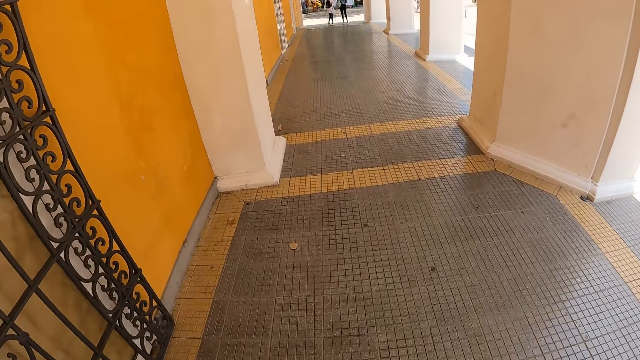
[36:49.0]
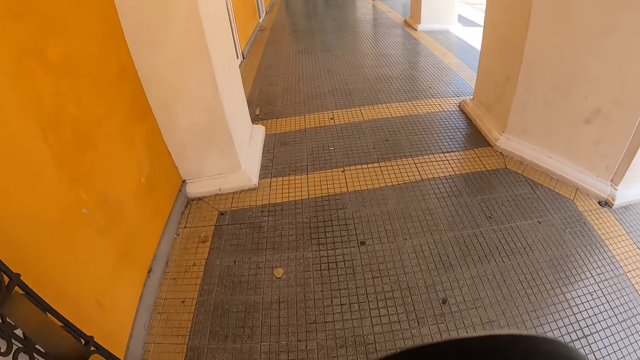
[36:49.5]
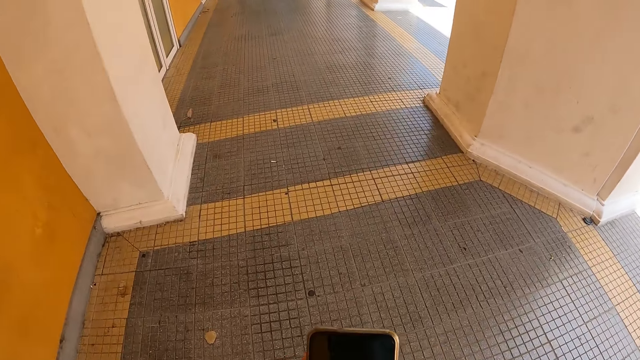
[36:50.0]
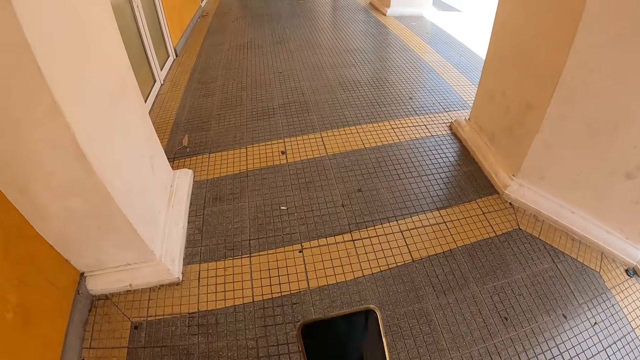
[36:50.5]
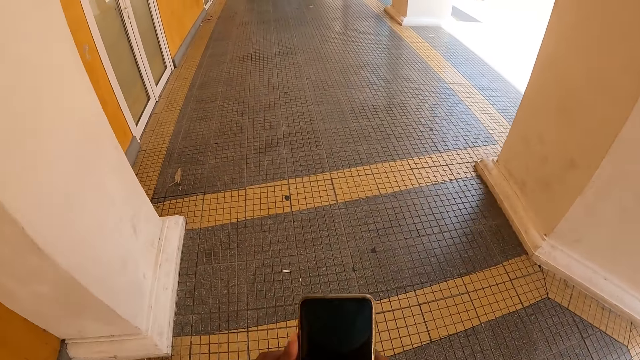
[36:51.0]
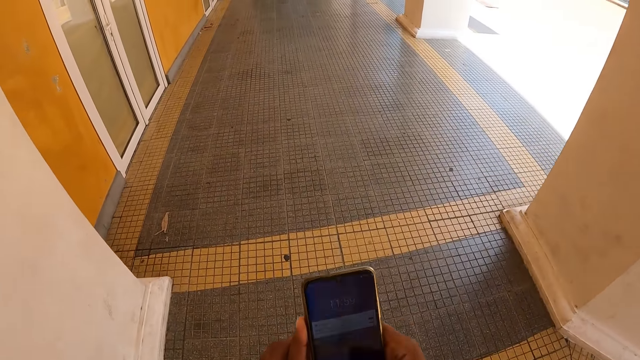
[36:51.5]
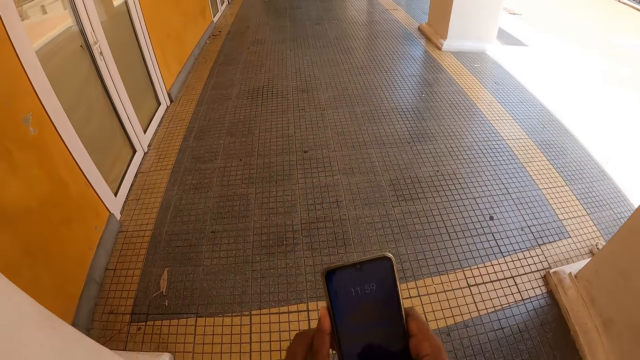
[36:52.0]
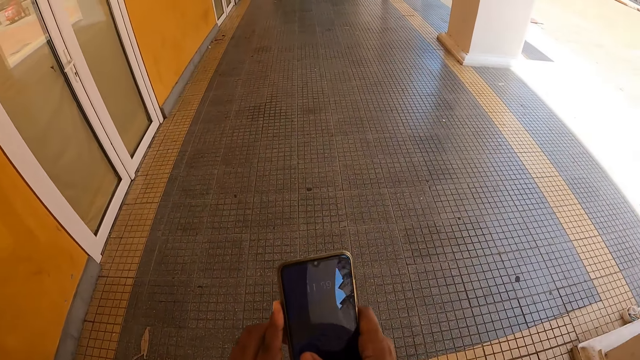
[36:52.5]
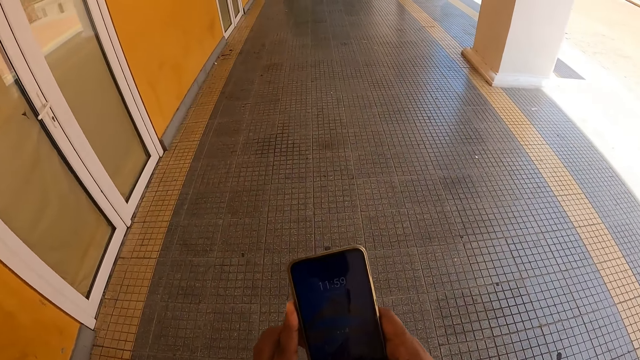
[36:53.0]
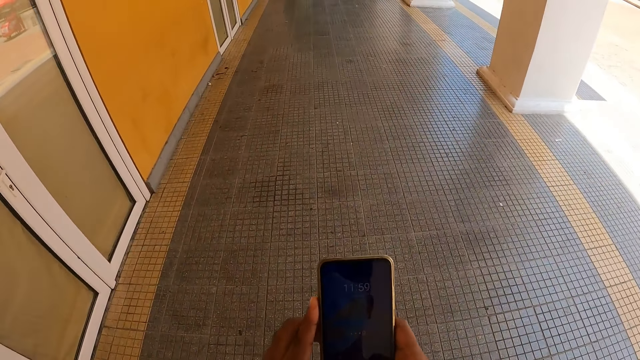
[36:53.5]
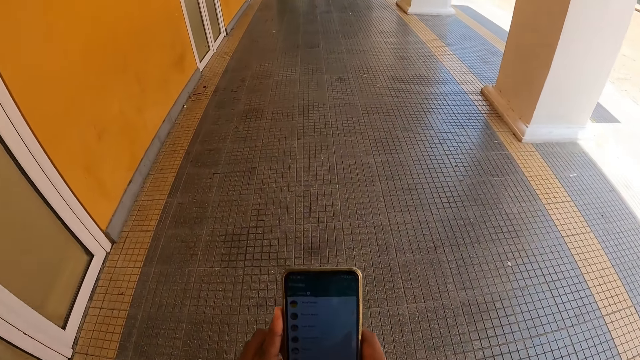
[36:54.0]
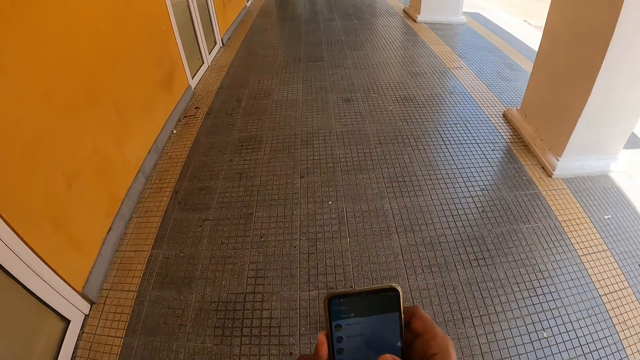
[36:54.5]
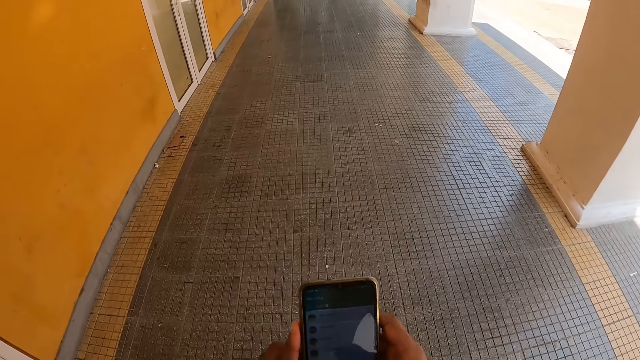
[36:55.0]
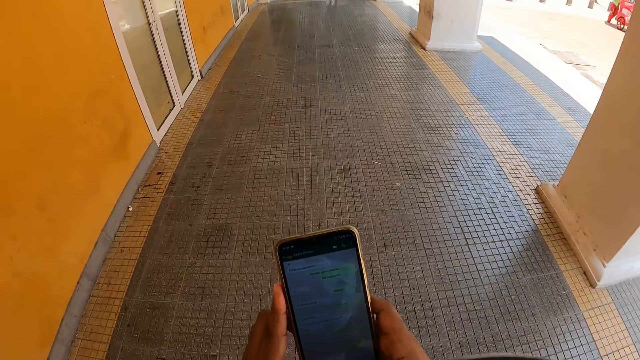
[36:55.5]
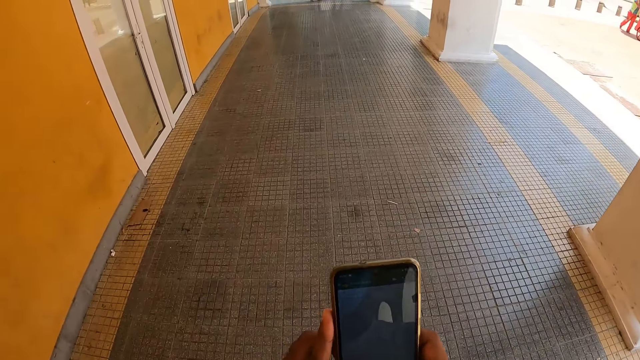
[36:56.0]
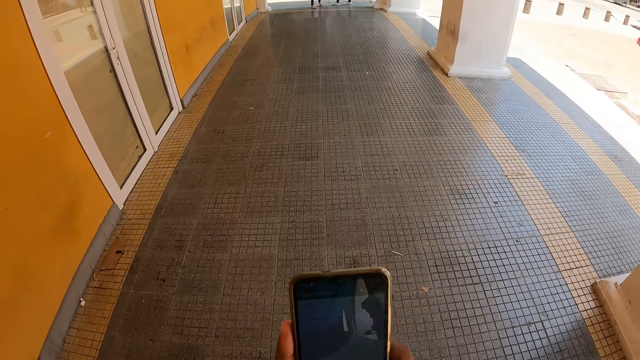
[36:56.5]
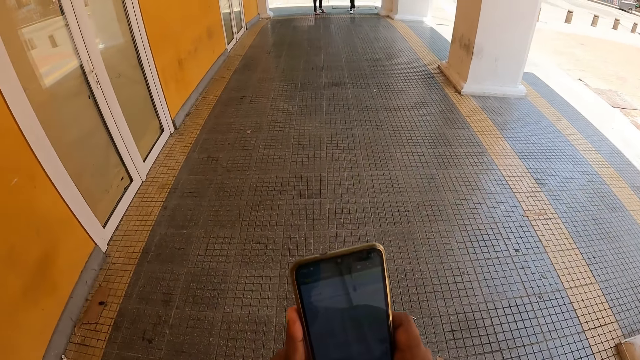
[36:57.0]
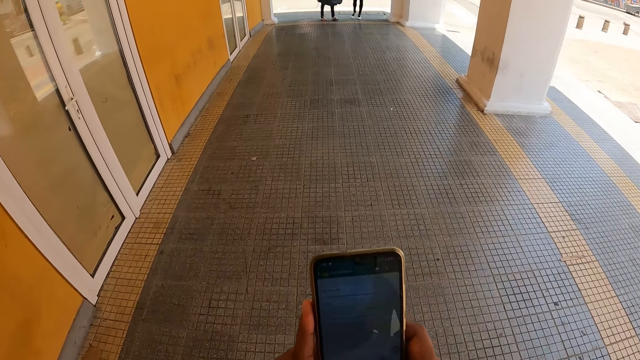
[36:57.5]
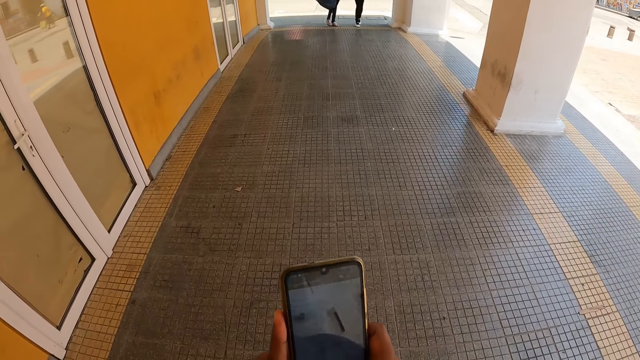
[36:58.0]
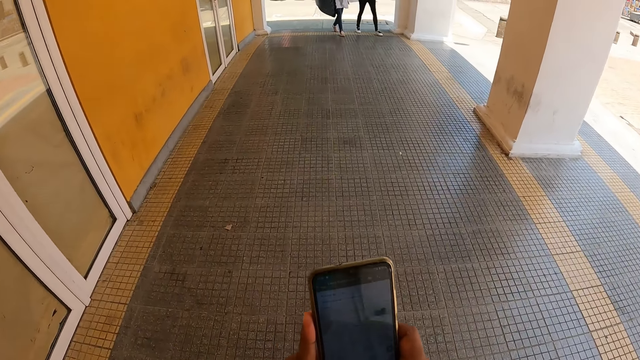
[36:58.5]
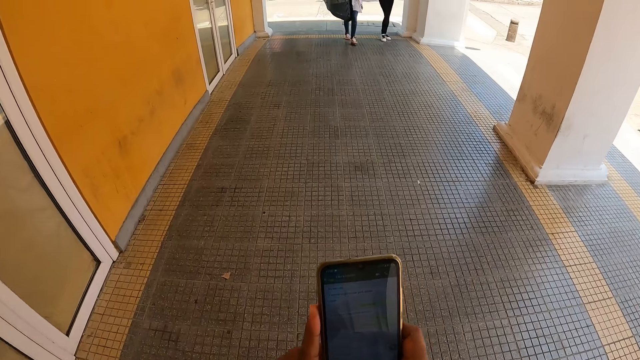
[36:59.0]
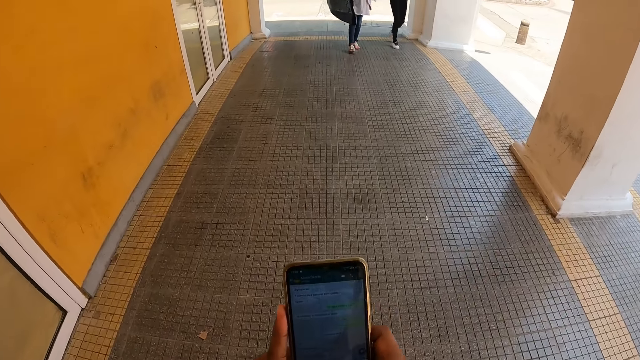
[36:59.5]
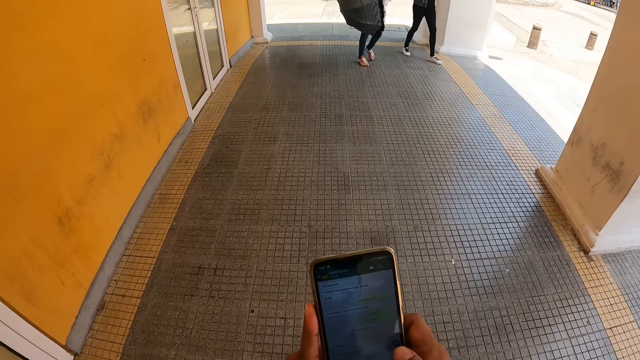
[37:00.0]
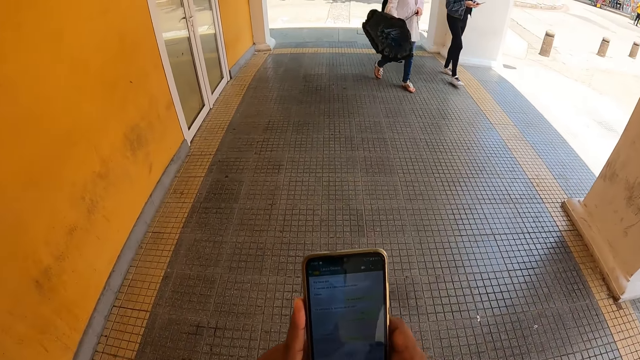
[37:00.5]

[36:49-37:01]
The camera wearer stares at the phone. They pick up the phone. They operate the phone.

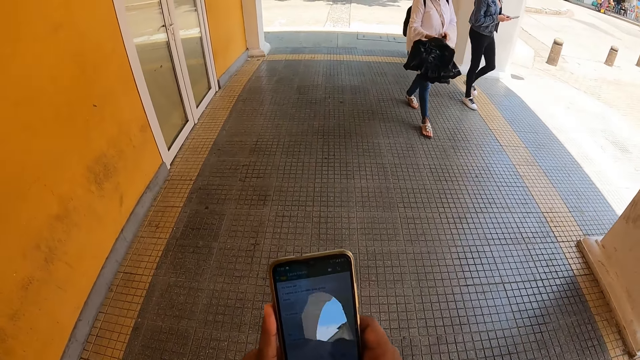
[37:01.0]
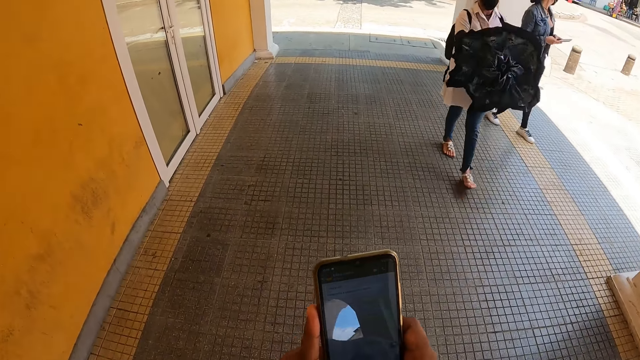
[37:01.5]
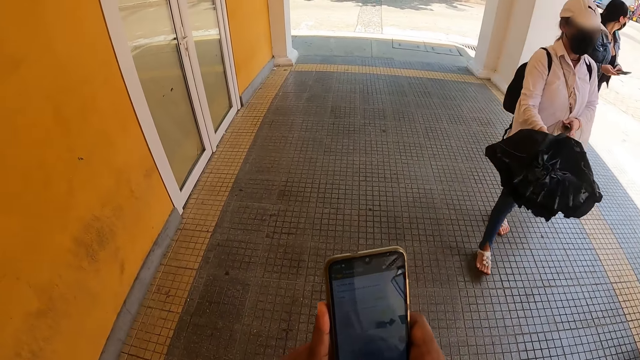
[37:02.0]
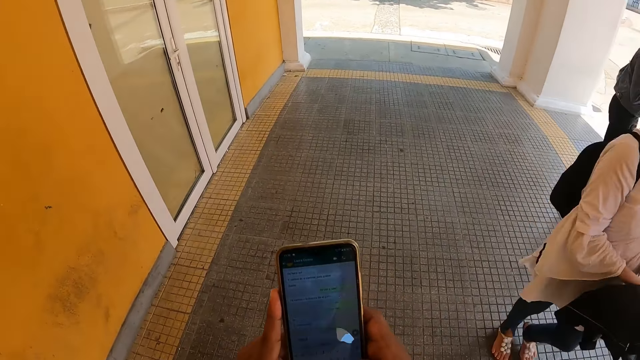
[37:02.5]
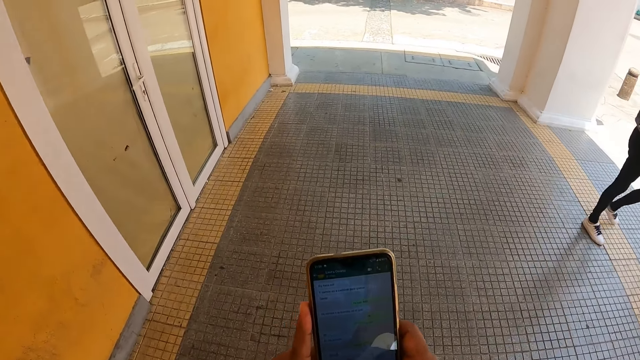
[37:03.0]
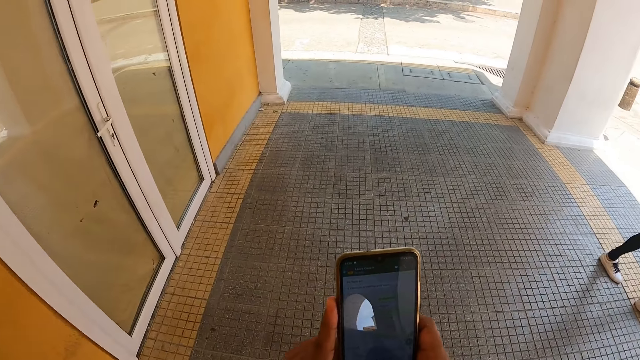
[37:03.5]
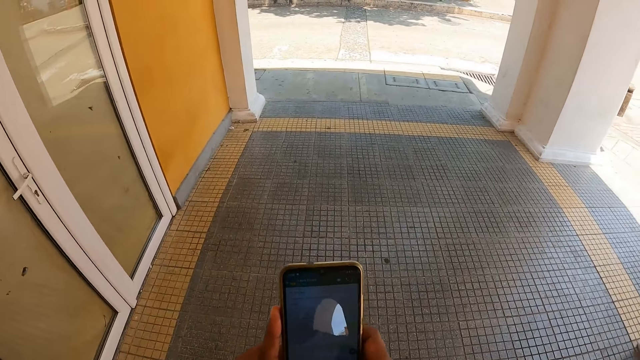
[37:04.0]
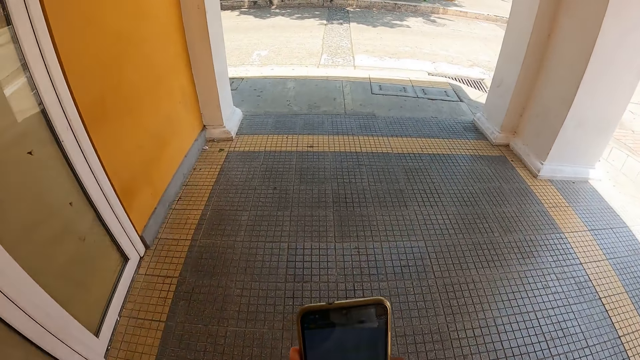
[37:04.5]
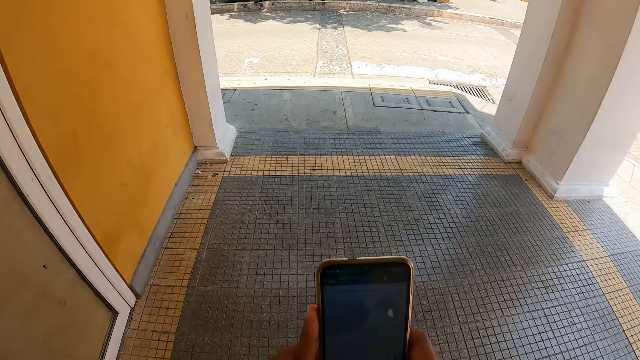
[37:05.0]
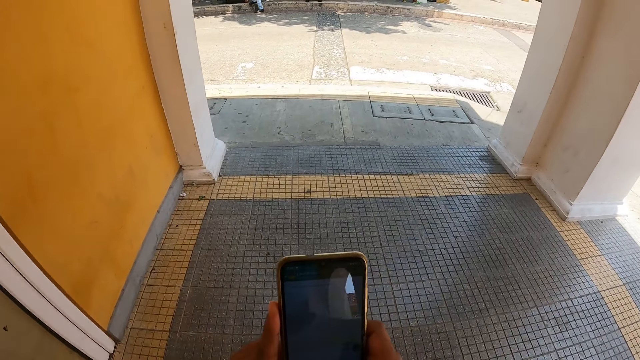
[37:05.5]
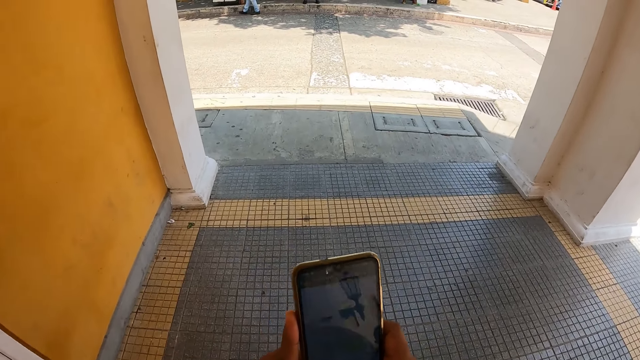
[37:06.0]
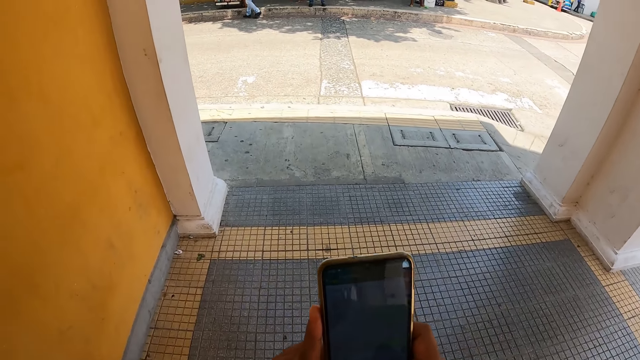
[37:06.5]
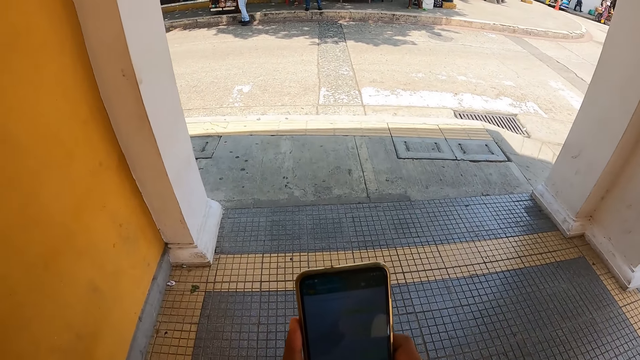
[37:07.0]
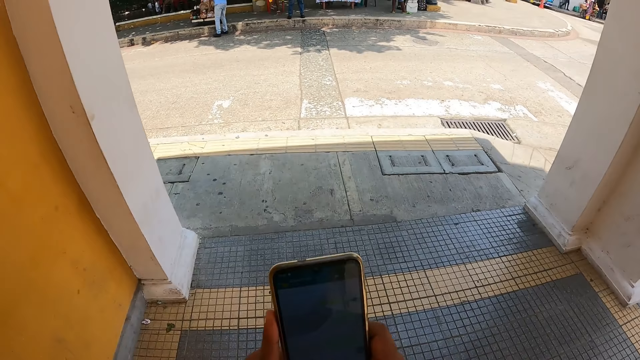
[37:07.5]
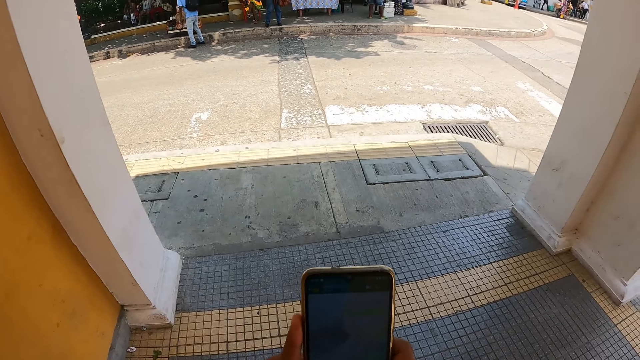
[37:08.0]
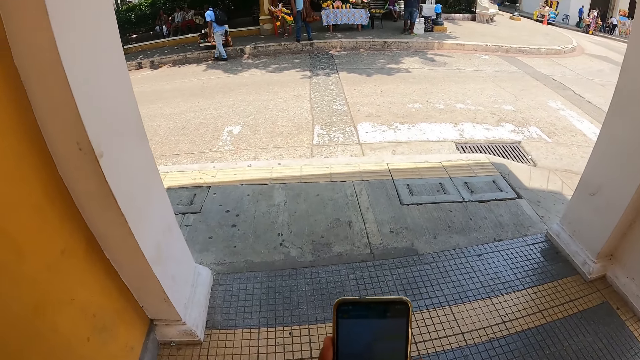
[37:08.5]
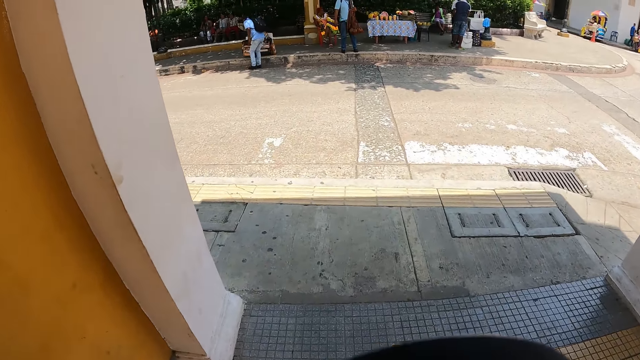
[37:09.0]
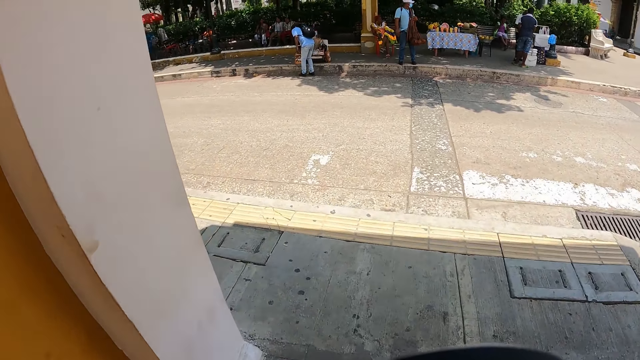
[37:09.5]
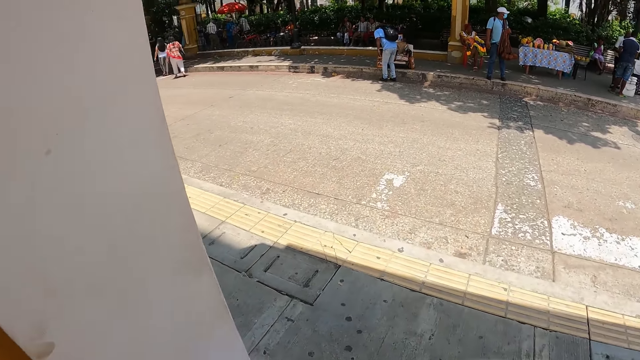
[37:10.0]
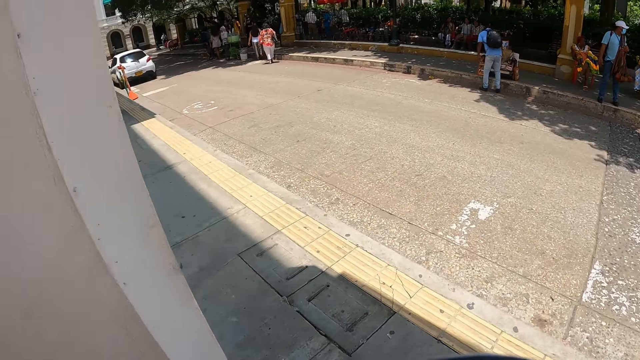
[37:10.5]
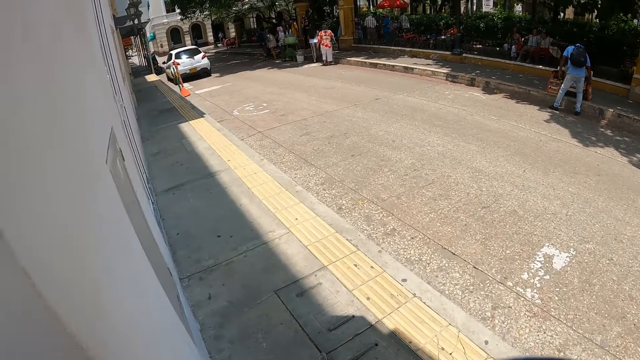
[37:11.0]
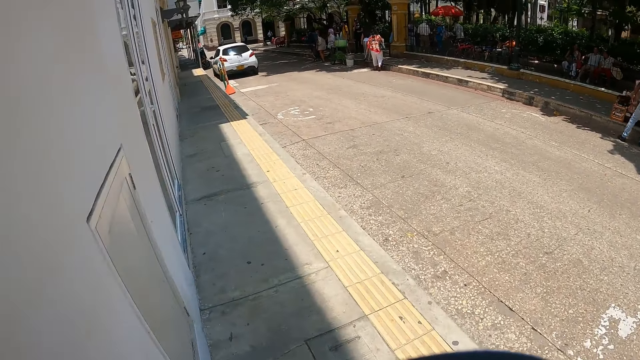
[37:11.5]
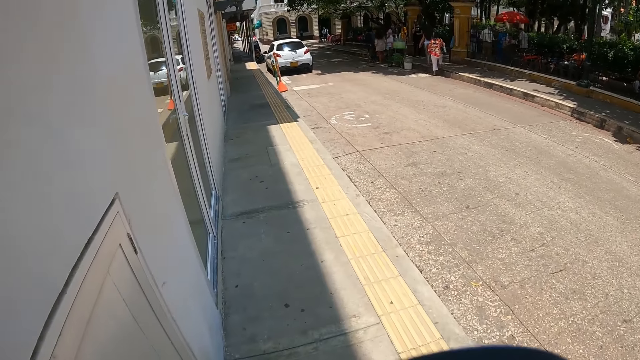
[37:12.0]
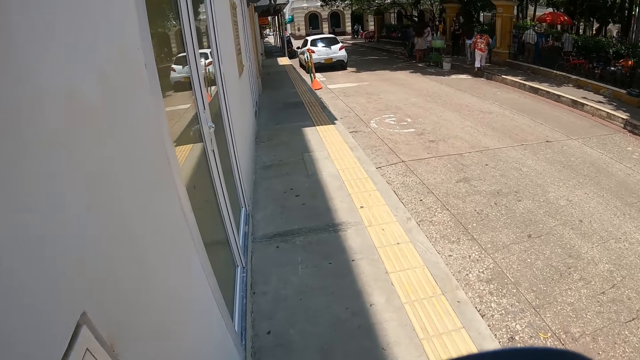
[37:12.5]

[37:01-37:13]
The camera wearer looks around and walks on the sidewalk.
